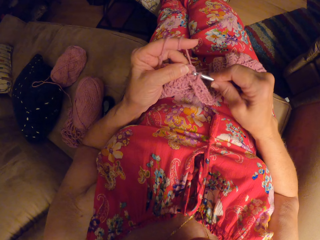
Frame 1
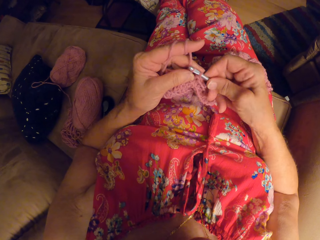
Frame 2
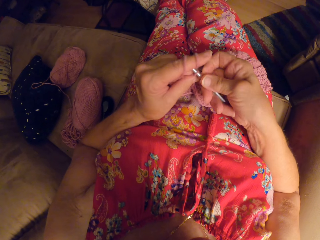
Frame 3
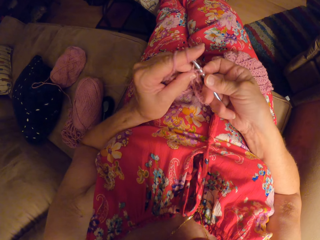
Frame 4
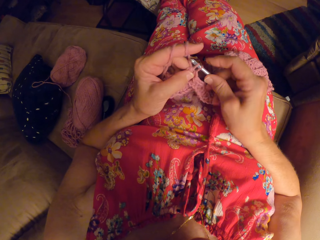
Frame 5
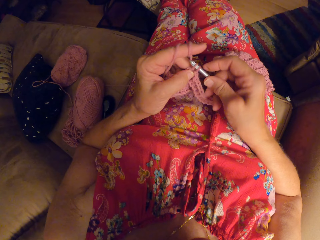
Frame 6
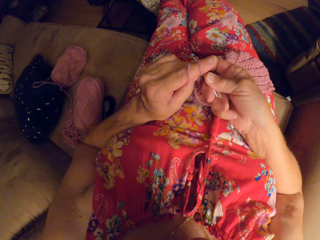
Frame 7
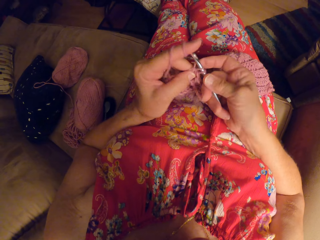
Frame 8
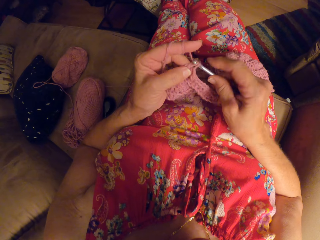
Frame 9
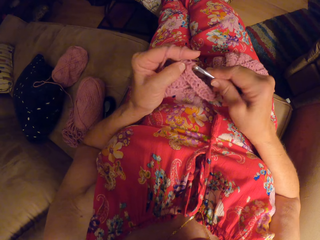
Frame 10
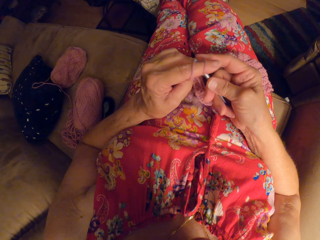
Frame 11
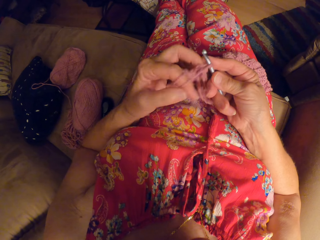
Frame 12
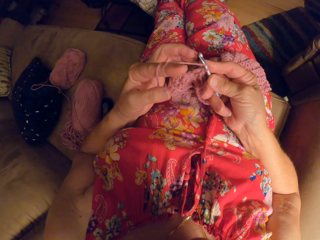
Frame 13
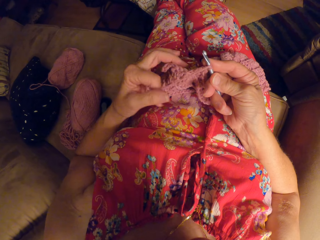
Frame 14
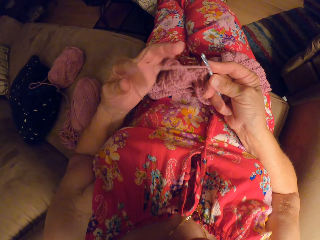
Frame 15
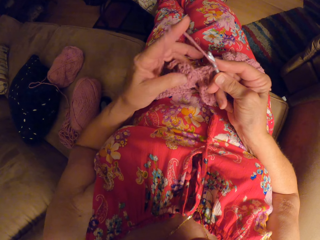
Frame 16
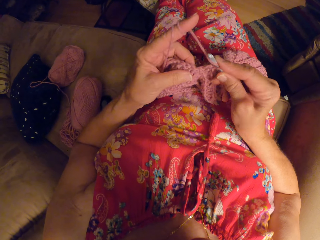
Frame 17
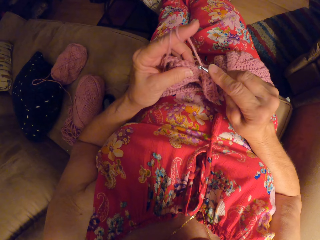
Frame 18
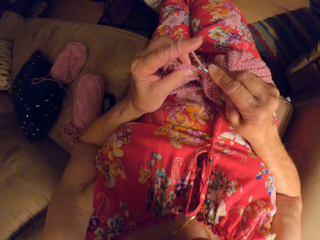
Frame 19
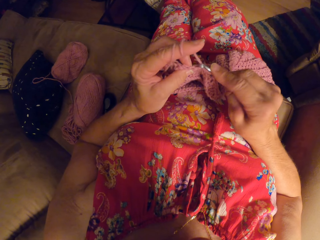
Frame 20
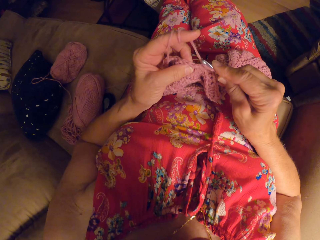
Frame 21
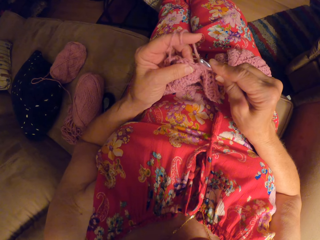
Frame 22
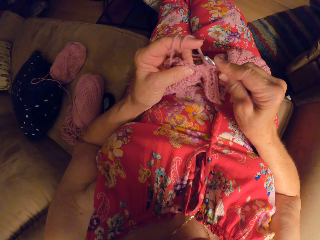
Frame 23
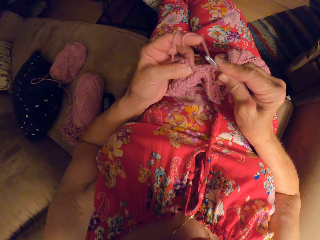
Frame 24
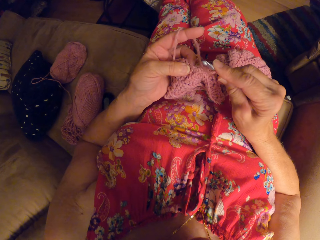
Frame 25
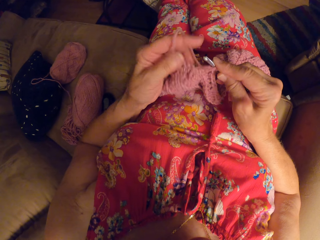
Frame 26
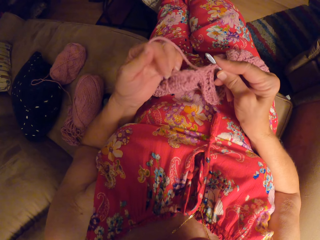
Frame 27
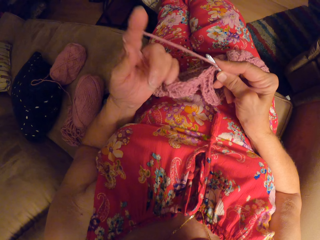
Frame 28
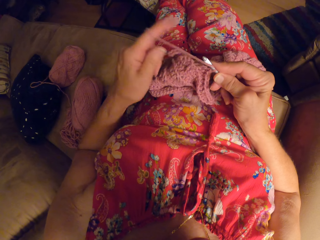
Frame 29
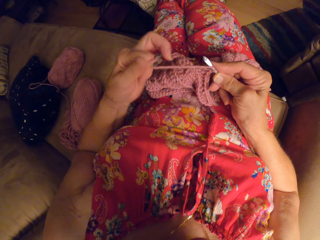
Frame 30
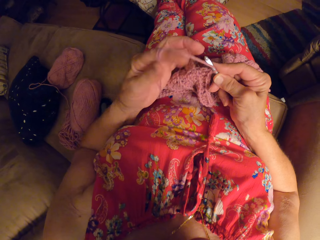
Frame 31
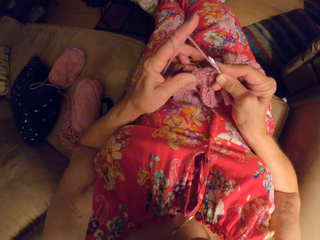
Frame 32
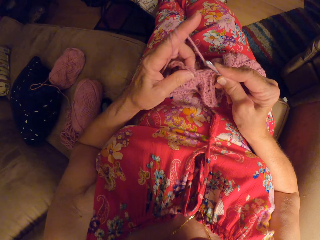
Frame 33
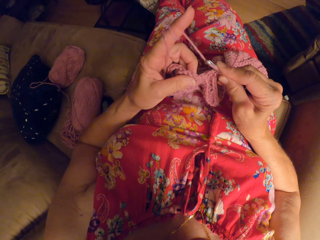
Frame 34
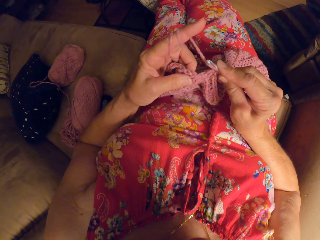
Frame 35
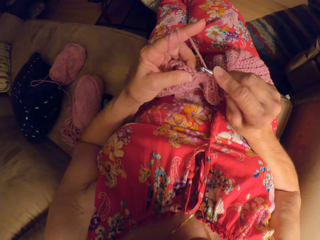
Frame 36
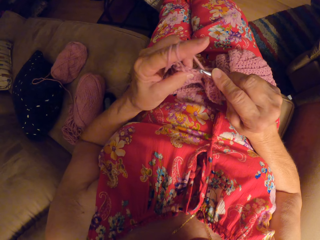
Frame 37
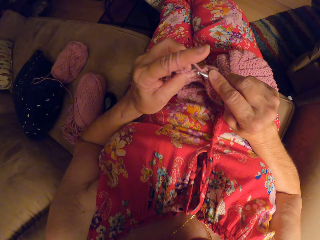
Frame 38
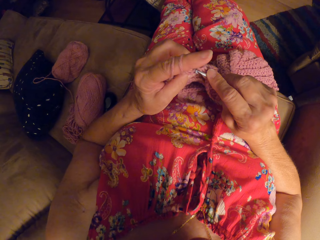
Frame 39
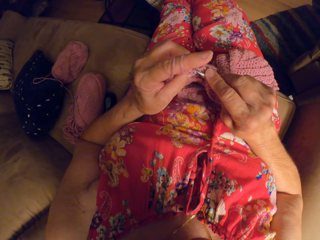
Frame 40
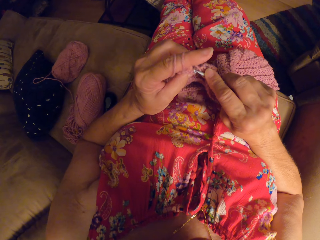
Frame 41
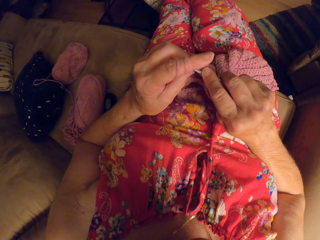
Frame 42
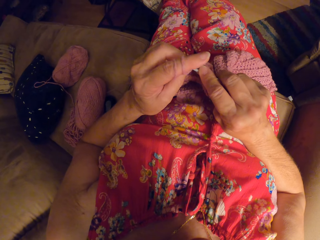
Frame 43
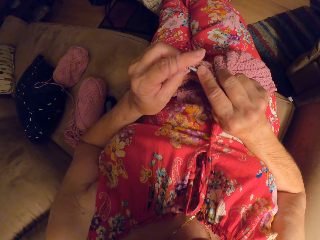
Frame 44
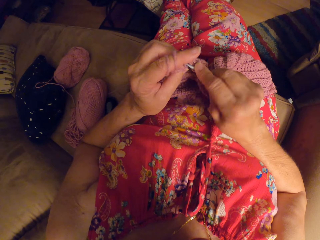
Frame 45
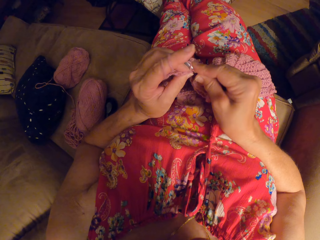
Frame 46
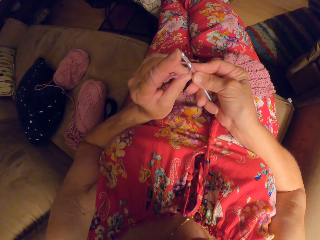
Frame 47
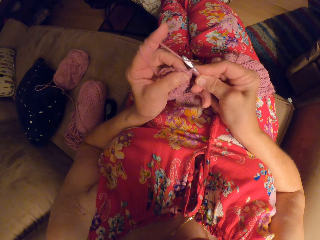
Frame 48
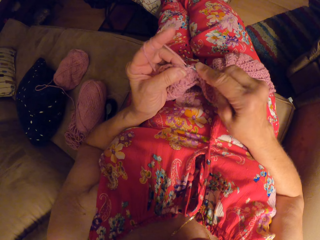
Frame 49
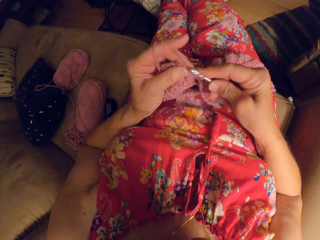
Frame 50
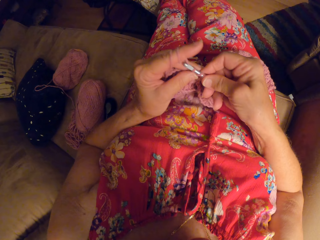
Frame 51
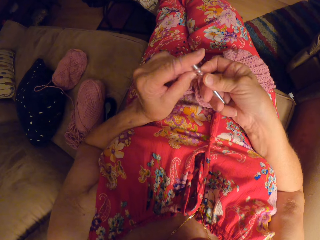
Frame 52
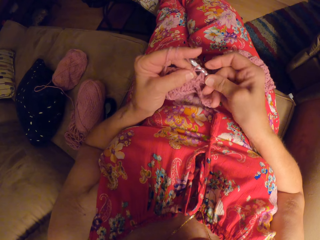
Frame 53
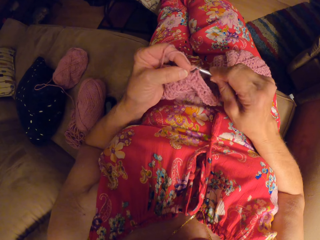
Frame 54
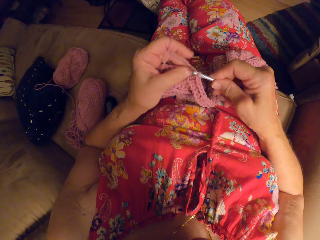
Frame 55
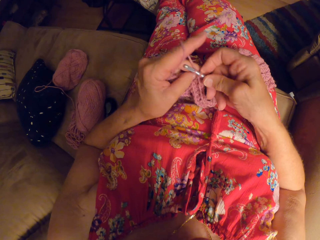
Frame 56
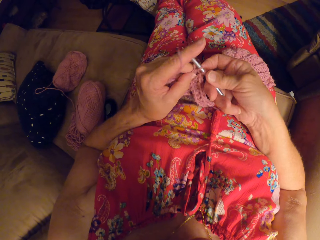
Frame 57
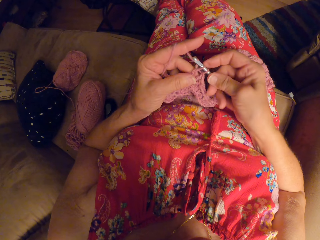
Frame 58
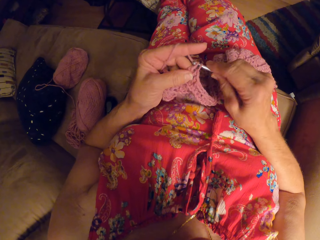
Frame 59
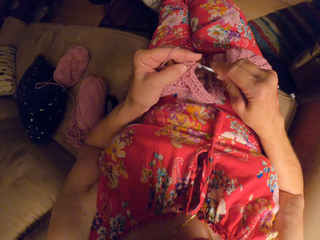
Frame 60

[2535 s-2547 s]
The camera wearer rolls a yarn on her finger. She knits a fabric. She rolls the yarn on her finger. She knits the fabric.

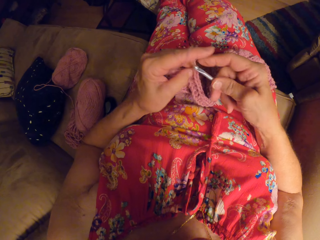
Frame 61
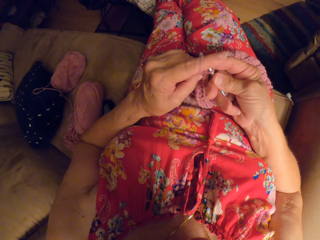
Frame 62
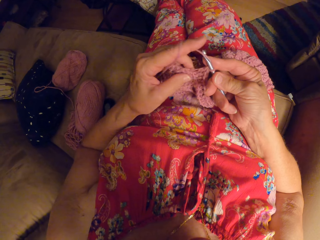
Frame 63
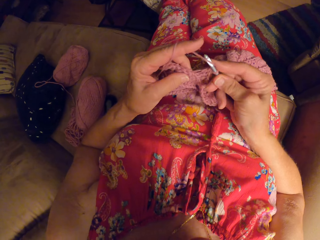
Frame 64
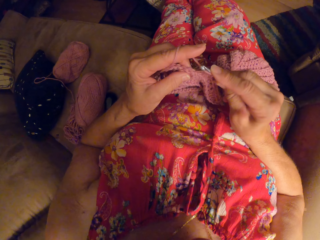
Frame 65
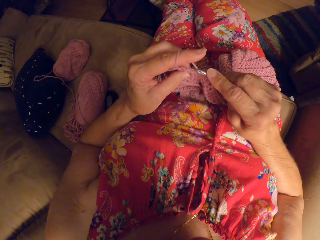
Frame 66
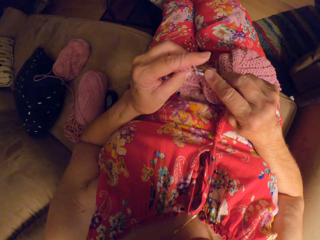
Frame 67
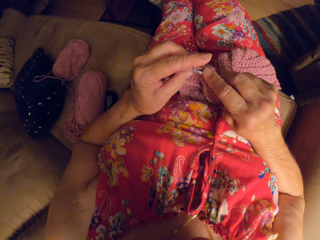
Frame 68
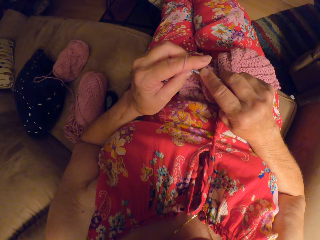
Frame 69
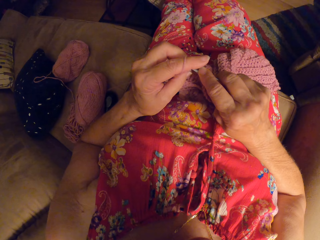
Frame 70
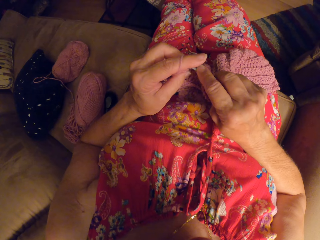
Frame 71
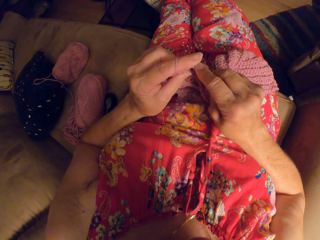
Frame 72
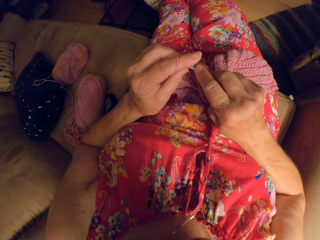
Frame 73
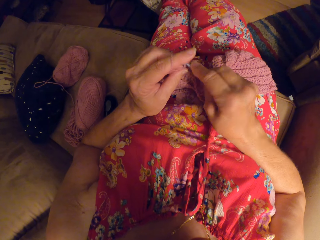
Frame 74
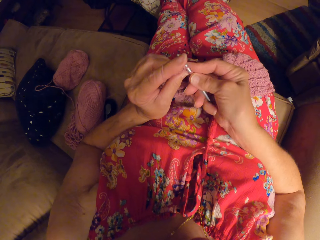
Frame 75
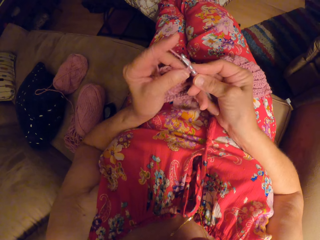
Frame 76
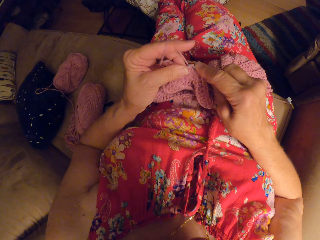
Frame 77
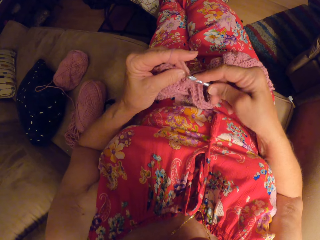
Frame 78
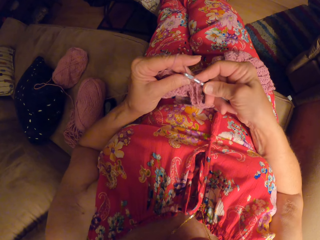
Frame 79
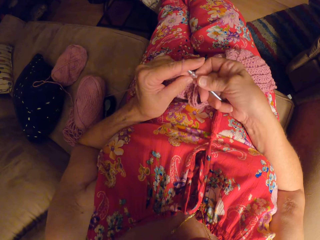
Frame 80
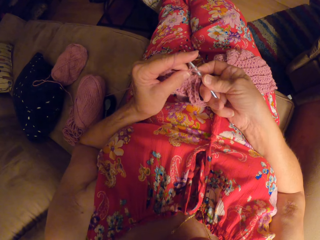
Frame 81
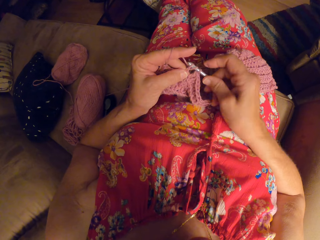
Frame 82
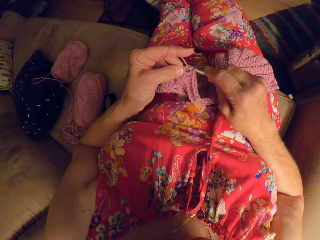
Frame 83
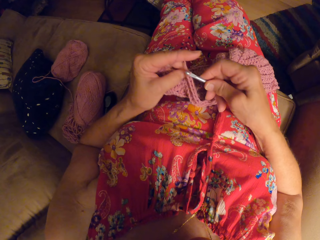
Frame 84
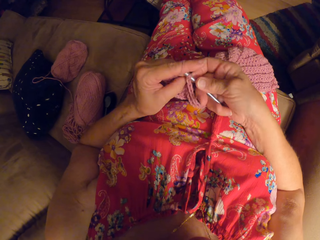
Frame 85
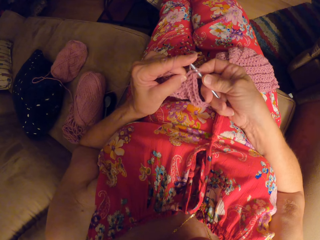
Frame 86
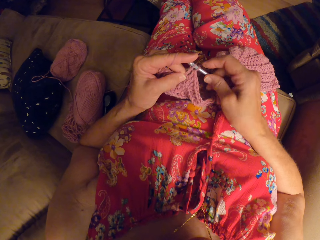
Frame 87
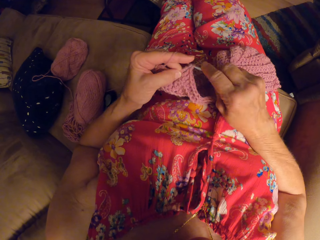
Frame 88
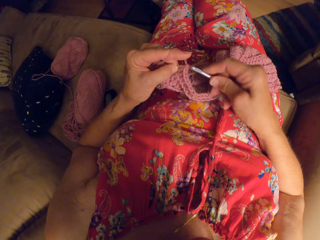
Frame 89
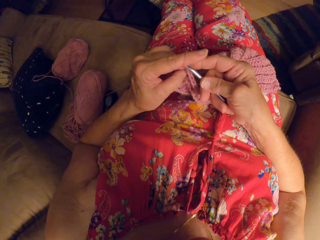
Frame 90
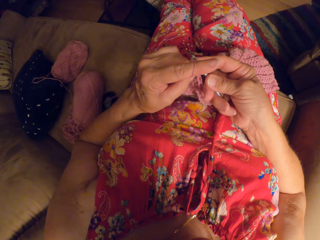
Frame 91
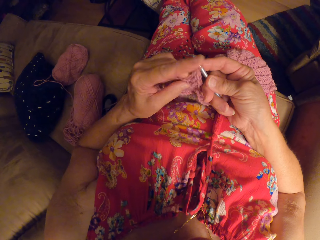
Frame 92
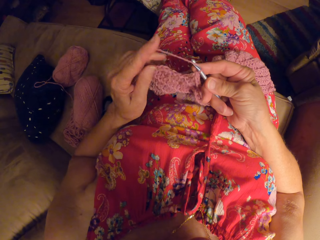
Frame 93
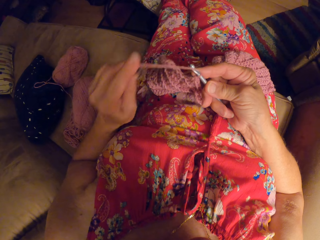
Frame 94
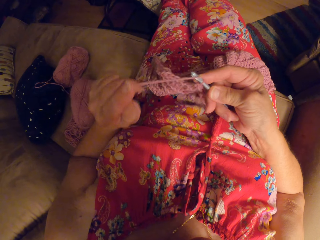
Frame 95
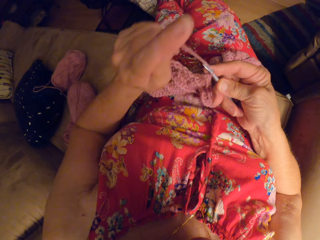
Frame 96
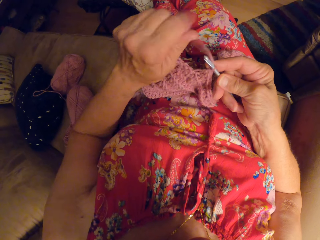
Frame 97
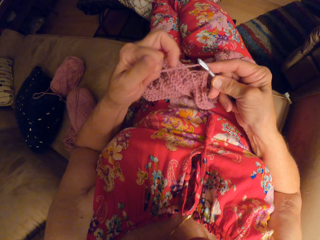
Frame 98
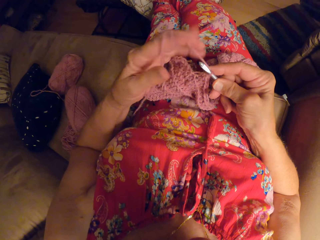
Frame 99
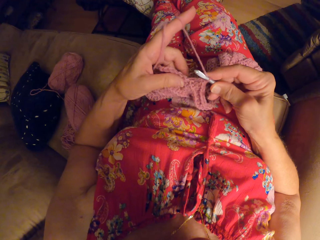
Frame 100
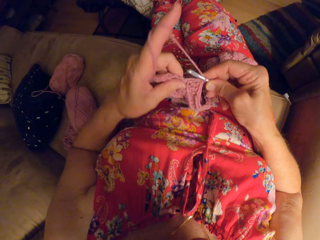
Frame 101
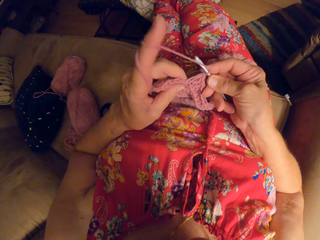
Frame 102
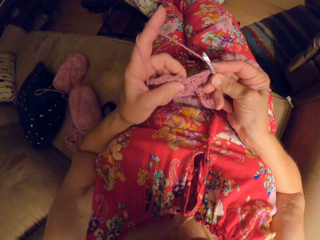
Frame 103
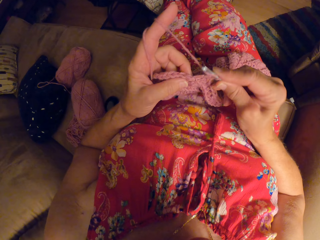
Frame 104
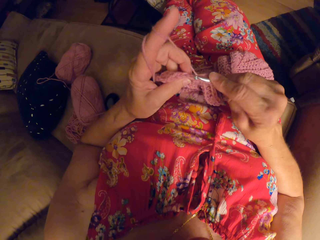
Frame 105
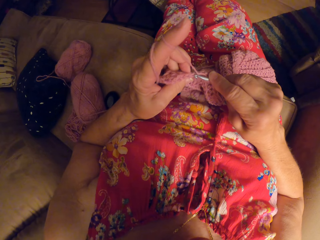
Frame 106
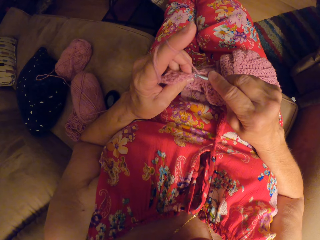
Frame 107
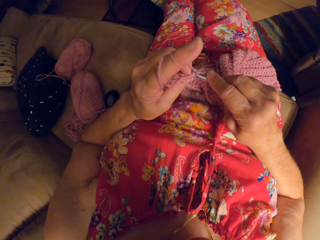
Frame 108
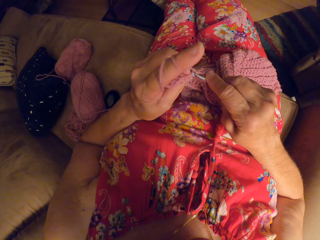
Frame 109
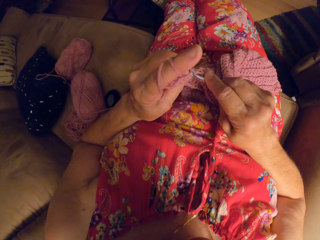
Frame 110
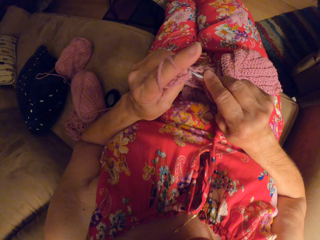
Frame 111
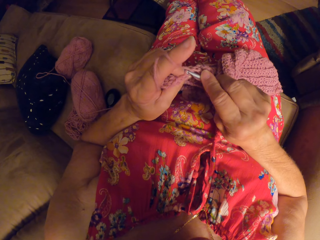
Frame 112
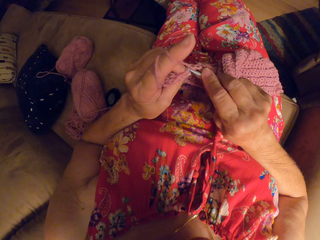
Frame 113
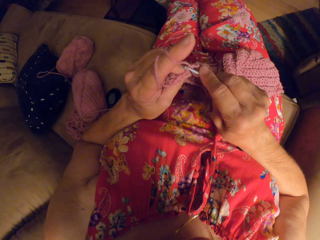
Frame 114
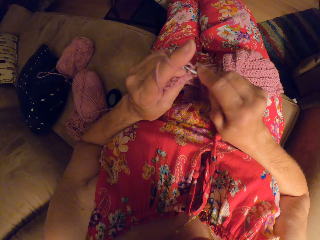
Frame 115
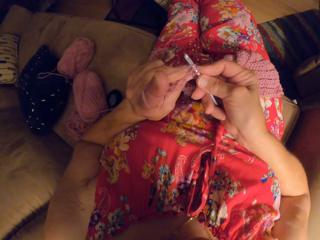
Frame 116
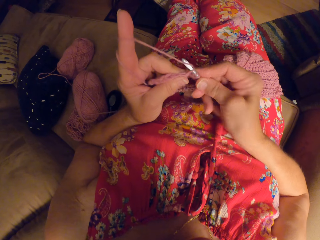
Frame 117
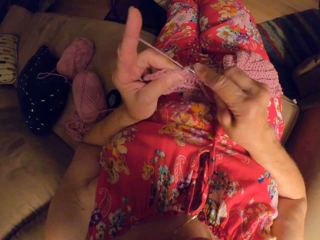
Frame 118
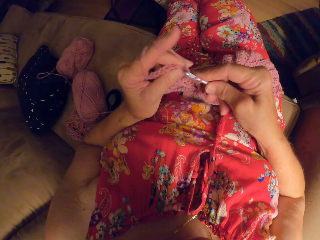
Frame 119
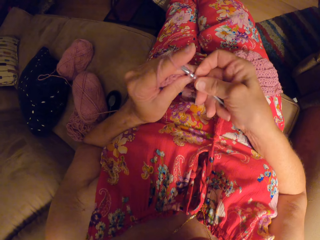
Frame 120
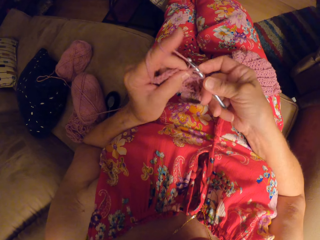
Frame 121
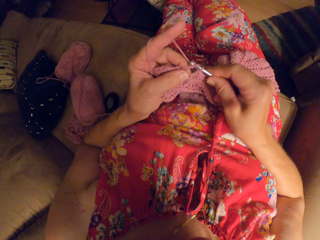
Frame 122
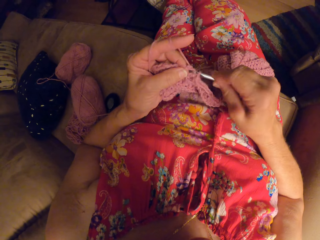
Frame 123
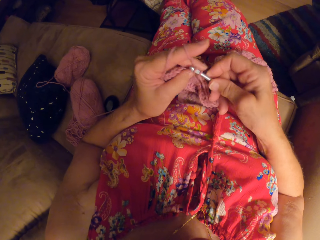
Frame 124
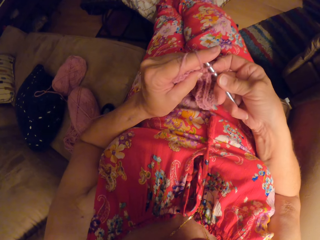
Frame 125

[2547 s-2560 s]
The camera wearer rolls a yarn on her finger. She knits a fabric.
